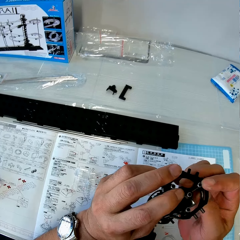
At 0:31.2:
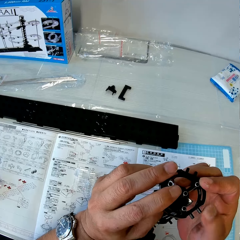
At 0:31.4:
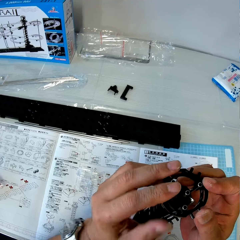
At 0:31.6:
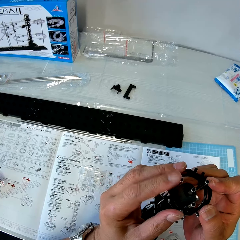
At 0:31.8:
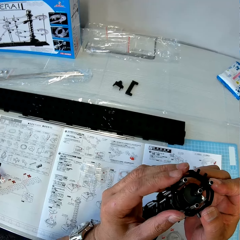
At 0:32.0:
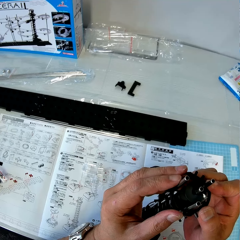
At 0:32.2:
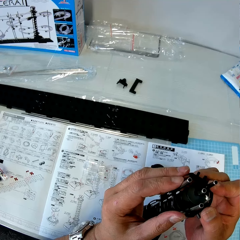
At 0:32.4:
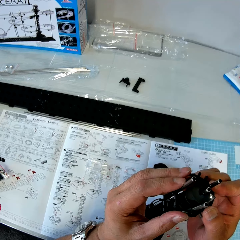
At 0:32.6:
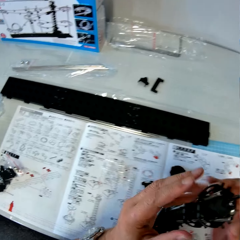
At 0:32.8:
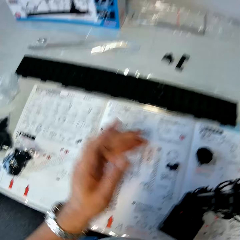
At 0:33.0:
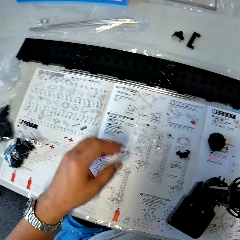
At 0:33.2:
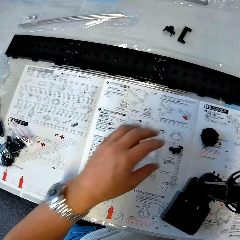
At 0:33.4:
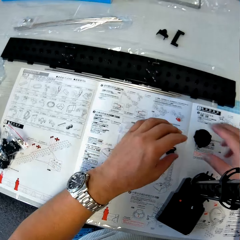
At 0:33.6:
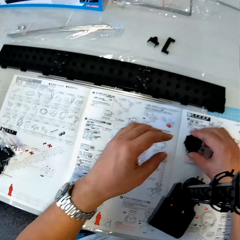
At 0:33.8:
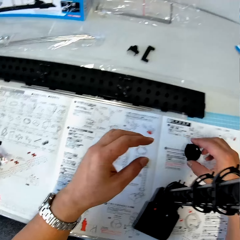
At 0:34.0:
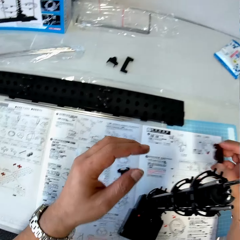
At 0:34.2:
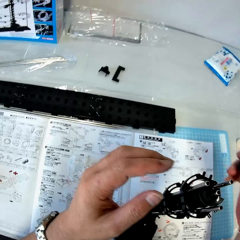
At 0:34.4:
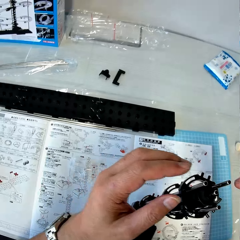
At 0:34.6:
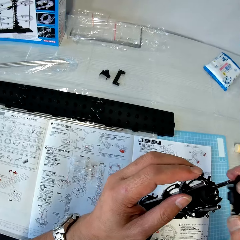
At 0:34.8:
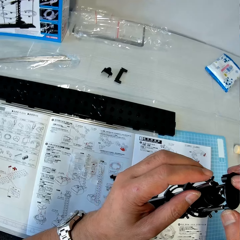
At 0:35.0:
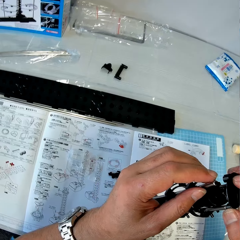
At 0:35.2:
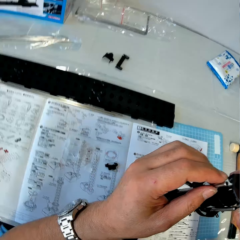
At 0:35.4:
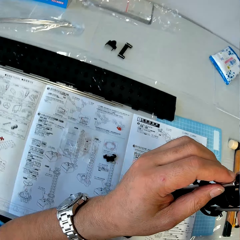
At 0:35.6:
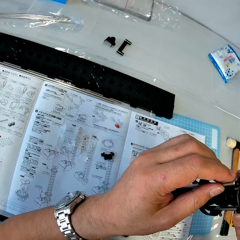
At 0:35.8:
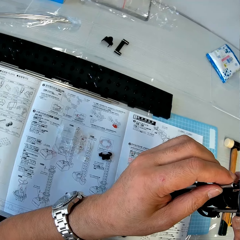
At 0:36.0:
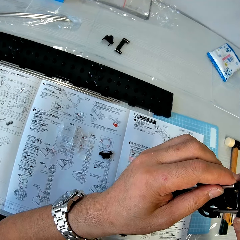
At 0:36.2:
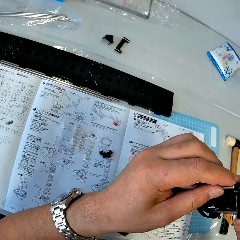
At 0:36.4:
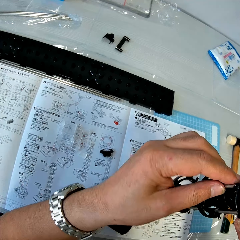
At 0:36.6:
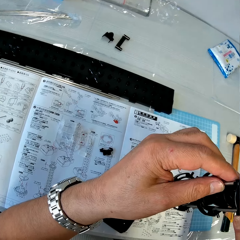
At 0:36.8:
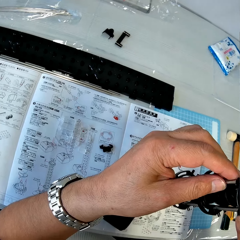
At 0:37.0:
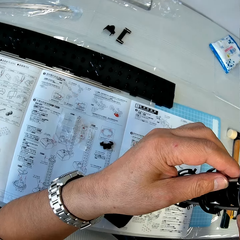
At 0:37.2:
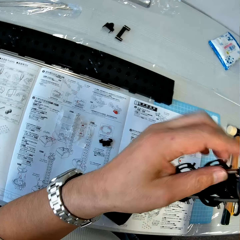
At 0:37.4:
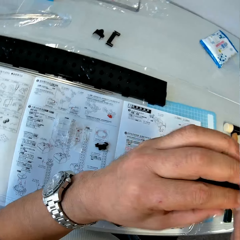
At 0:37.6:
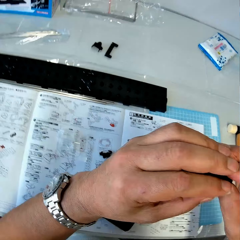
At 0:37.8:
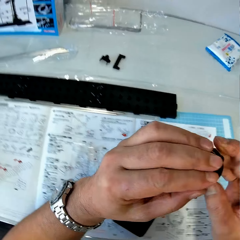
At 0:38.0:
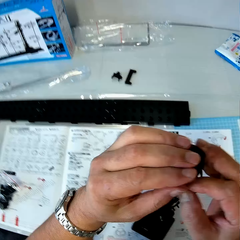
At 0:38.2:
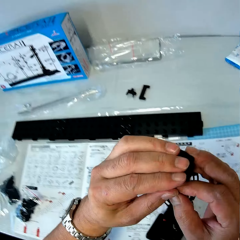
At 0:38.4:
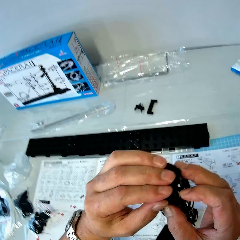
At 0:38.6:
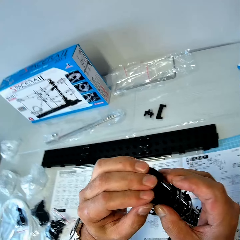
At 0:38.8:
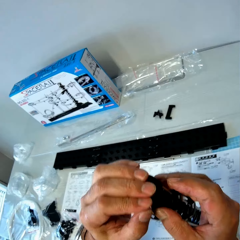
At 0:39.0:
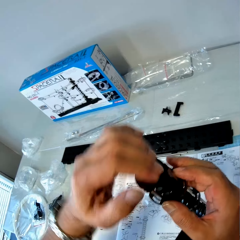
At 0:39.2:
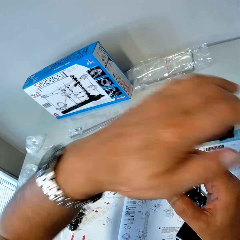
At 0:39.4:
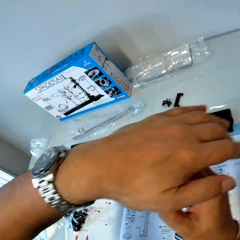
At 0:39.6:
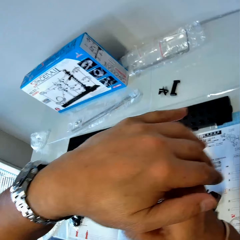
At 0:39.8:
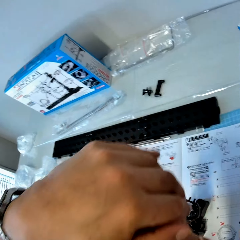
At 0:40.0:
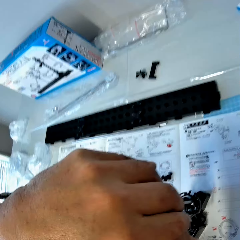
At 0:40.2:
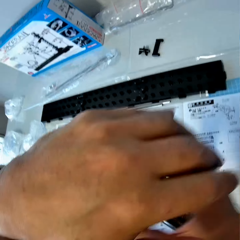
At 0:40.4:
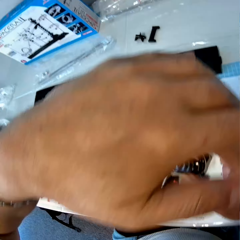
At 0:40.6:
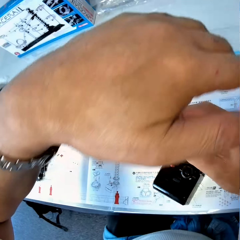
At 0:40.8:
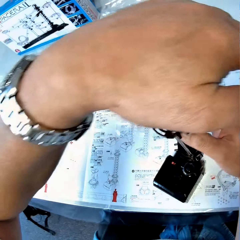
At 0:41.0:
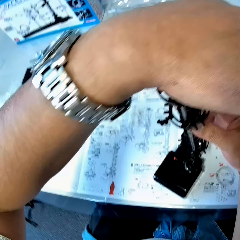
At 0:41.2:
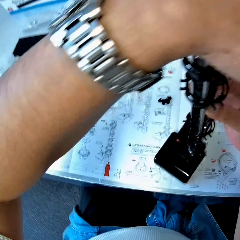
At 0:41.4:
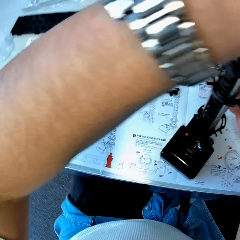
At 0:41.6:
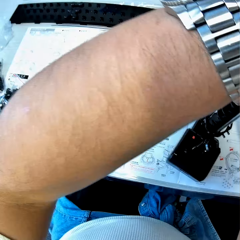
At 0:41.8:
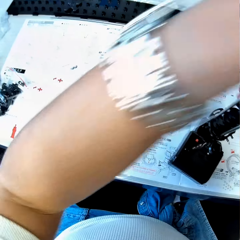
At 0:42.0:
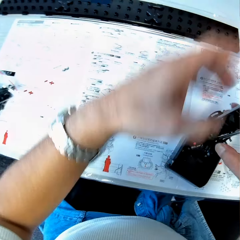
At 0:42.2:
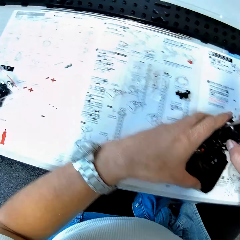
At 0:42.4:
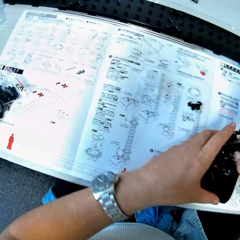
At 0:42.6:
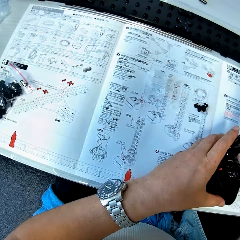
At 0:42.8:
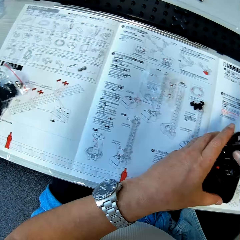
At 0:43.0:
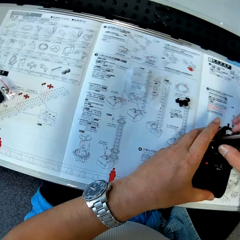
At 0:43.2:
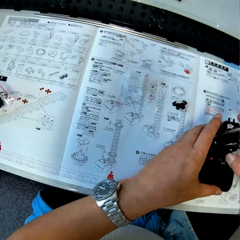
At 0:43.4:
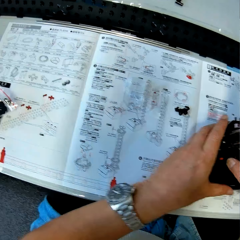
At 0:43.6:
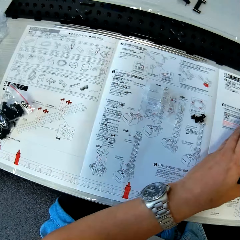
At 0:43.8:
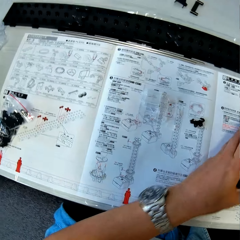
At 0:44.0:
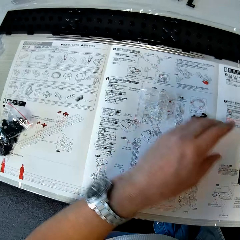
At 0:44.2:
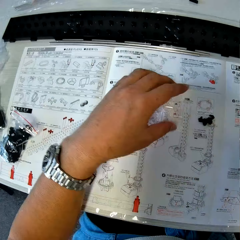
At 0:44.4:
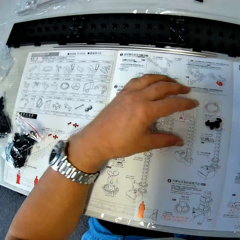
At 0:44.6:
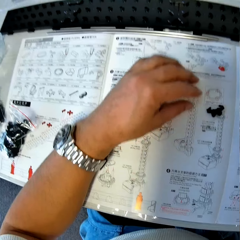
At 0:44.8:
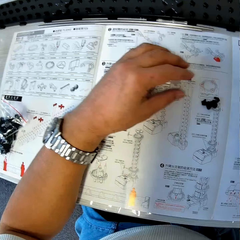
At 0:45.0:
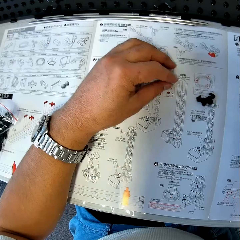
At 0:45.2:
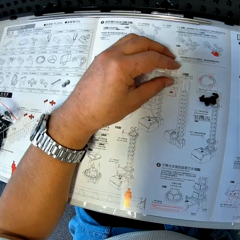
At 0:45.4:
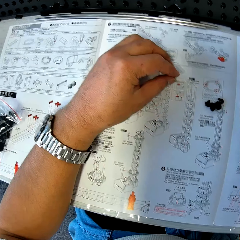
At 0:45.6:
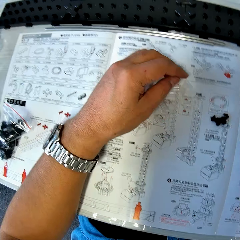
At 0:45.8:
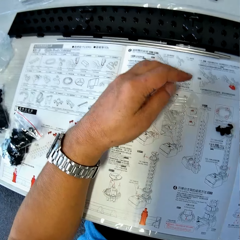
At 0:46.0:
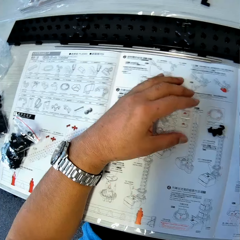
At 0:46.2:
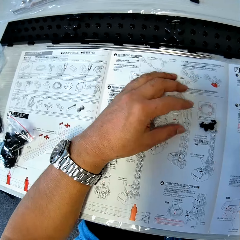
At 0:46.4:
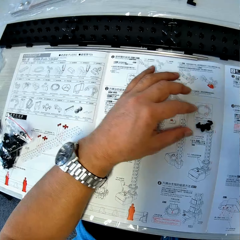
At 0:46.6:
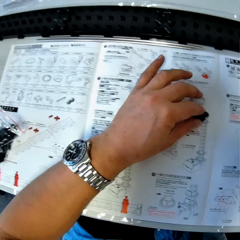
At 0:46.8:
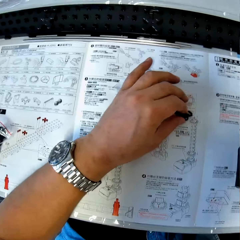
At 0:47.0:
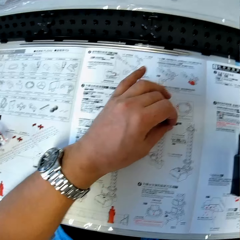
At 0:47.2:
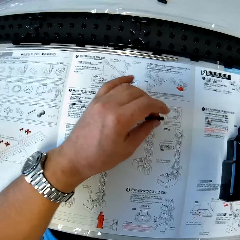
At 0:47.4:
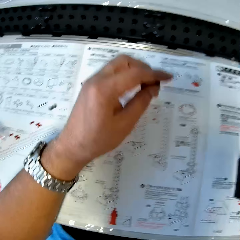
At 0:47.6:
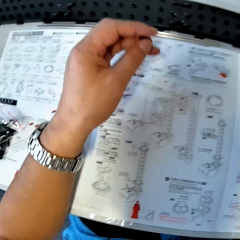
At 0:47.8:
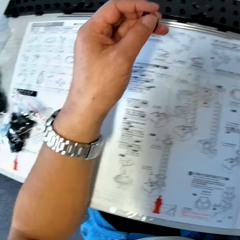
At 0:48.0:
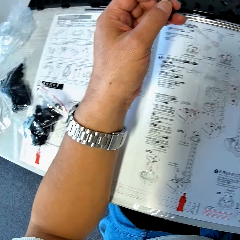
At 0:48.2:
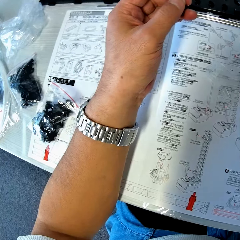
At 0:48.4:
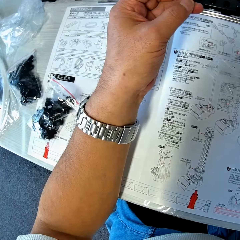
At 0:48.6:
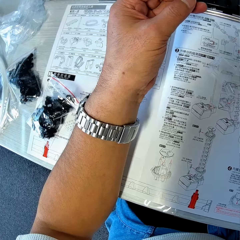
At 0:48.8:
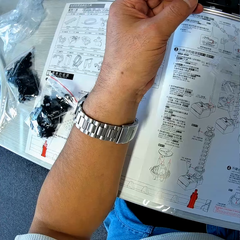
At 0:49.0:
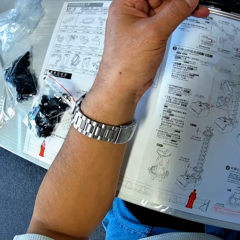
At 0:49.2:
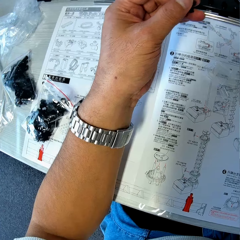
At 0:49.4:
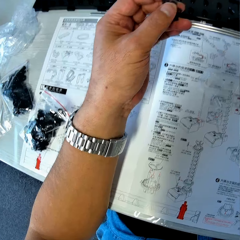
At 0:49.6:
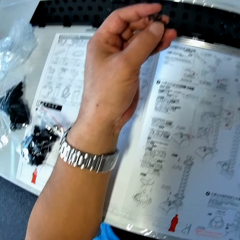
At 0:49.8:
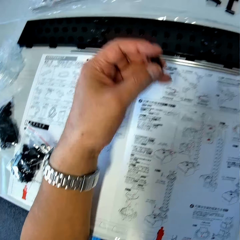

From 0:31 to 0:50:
The camera wearer picks up an elevator cover from the table. He fixes the elevator cover on the space rail. He puts a hand on the space rail. He adjusts the space rail with his hands. He moves the space rail on the table. He touches a piece of loop stand on the table. He picks up a piece of rail stand from the table. He checks the piece of rail stand in his hand.

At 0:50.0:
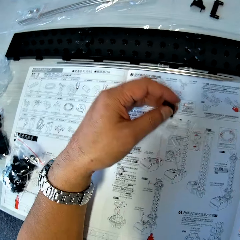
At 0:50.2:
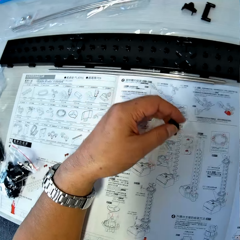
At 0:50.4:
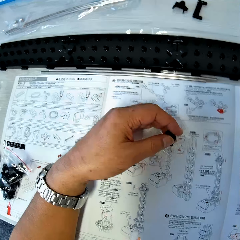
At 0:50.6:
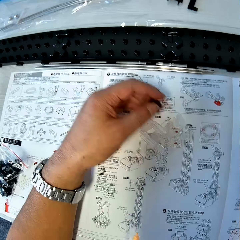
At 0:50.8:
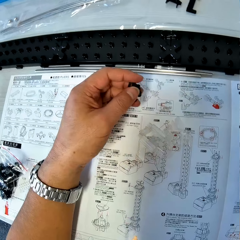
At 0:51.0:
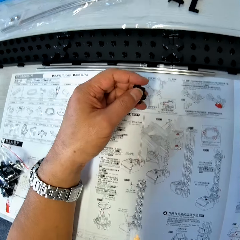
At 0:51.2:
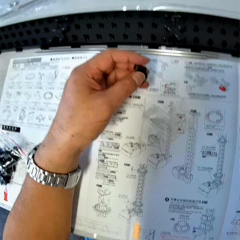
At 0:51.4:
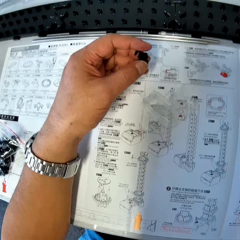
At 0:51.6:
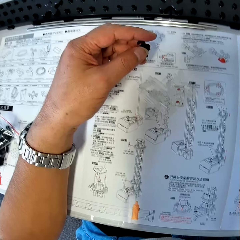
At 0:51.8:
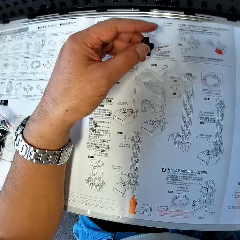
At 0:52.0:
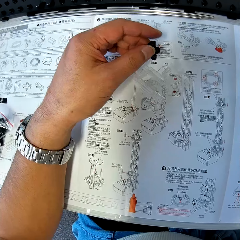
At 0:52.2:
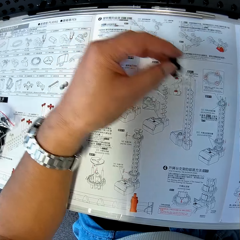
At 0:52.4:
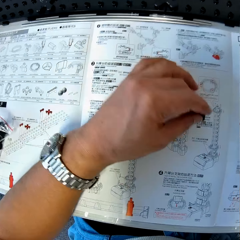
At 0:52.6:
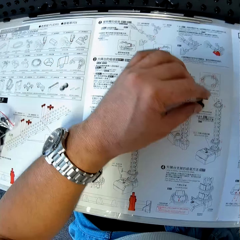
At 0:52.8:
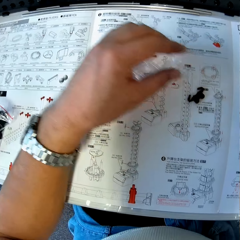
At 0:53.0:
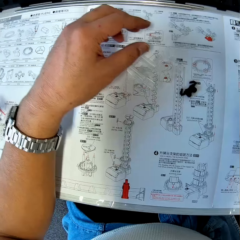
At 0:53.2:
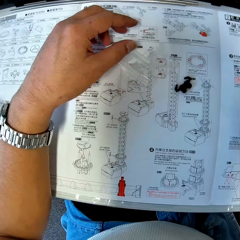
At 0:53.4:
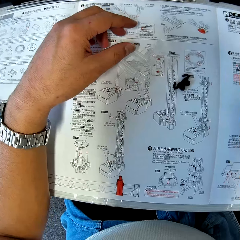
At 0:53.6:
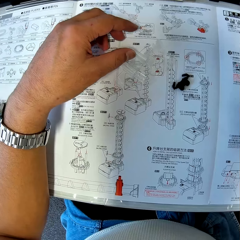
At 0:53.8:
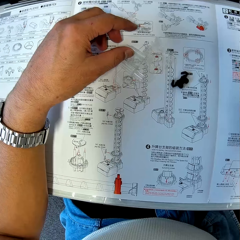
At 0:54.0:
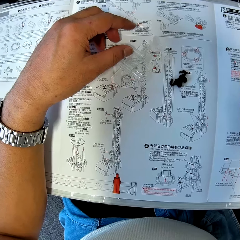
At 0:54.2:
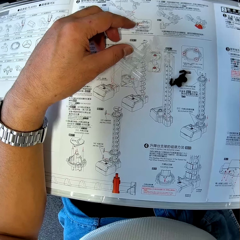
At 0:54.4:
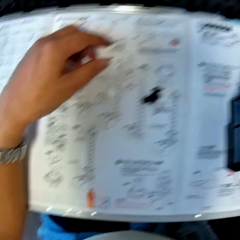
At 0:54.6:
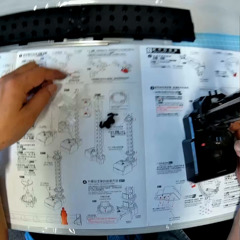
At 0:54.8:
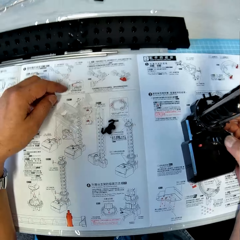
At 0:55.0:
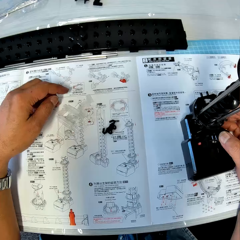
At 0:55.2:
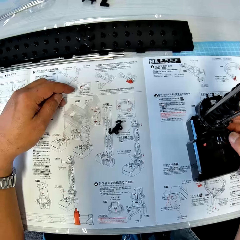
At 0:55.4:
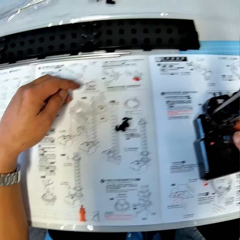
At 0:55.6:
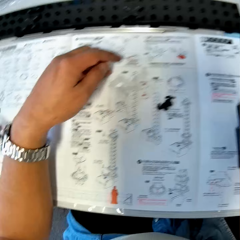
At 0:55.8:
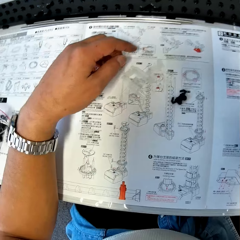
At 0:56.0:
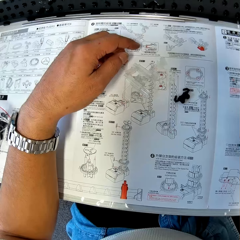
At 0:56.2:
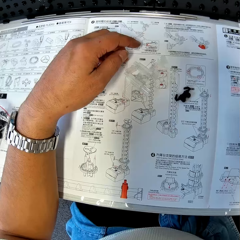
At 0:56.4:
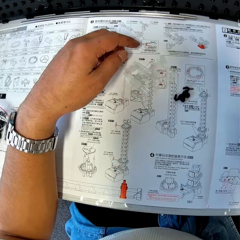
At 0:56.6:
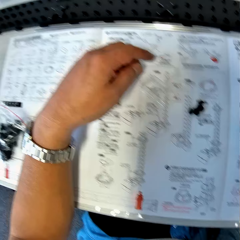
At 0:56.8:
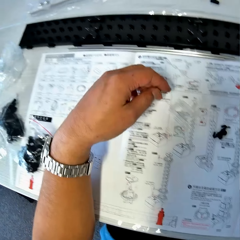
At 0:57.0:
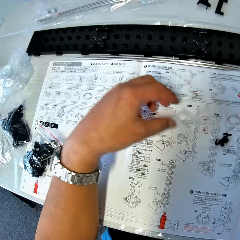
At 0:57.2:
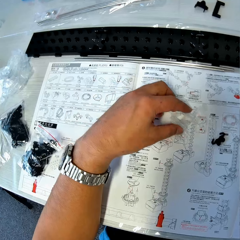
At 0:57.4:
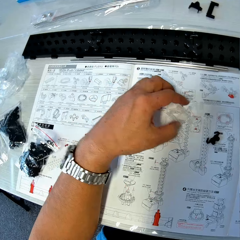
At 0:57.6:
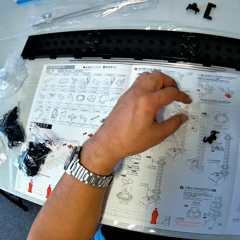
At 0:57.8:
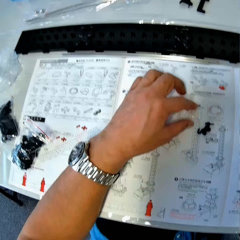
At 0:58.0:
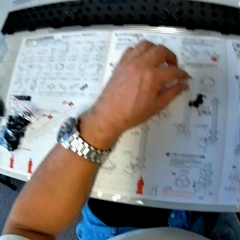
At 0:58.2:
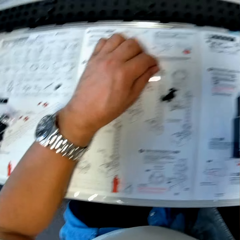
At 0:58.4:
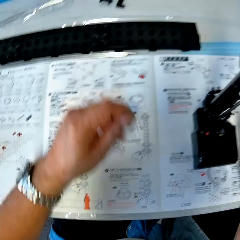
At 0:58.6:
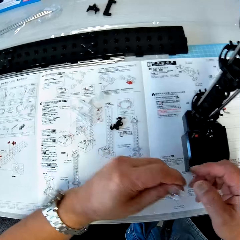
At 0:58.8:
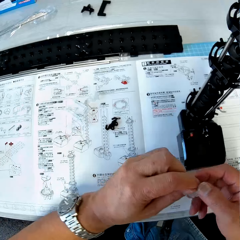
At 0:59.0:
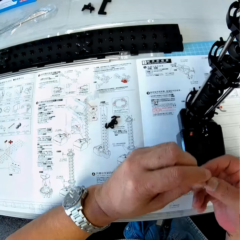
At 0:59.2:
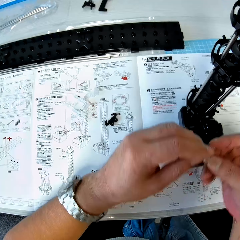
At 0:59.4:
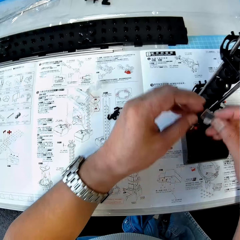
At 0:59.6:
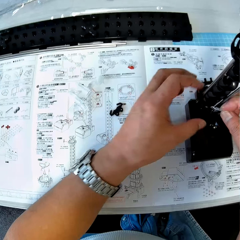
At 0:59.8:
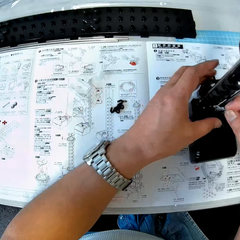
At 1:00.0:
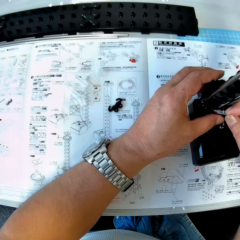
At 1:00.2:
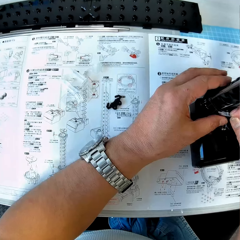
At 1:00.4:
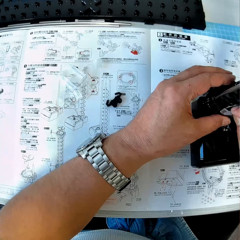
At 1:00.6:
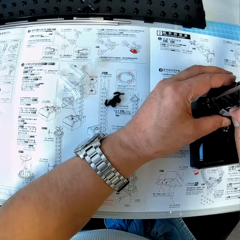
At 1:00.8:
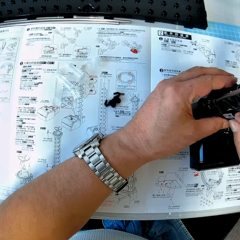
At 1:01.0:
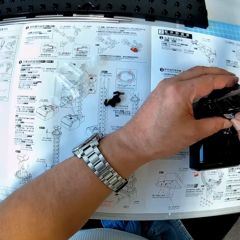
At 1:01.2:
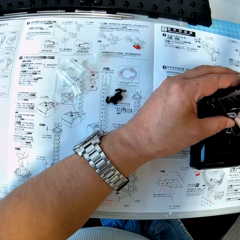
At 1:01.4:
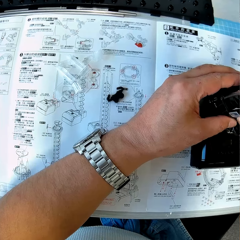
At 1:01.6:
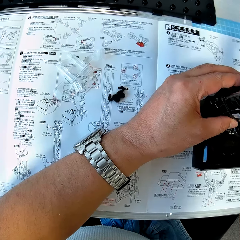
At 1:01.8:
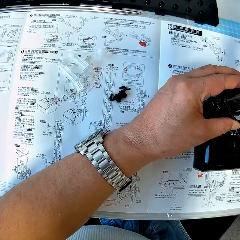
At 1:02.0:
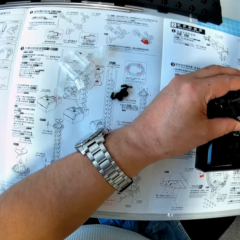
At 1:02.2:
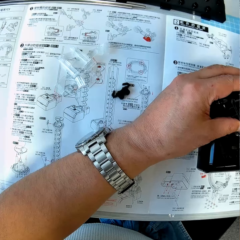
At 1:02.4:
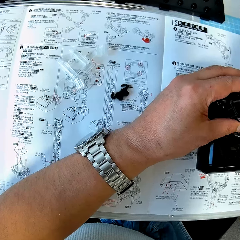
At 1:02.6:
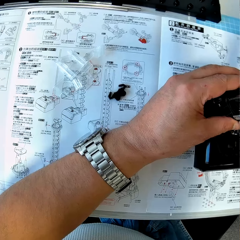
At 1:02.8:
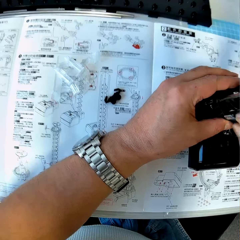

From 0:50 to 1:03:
The camera wearer touches some pieces of space rail on the table. He drops the rail stand on the table. He places his left hand over the pieces of space rail on the table. He touches the space rail with his right hand. He rubs the space rail with a finger. He picks up an elevator stand from the table. He switches to the other hand. He fixes the elevator stand on the space rail.
